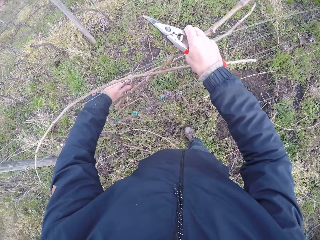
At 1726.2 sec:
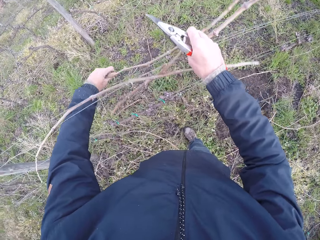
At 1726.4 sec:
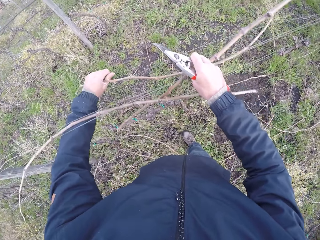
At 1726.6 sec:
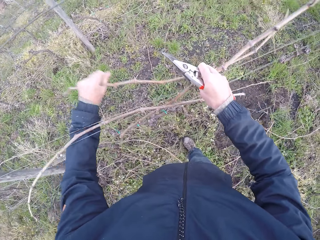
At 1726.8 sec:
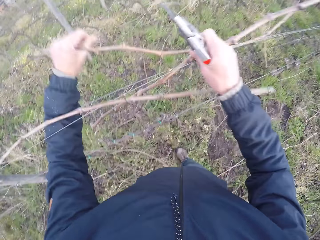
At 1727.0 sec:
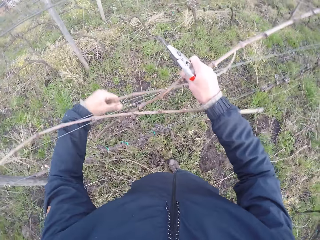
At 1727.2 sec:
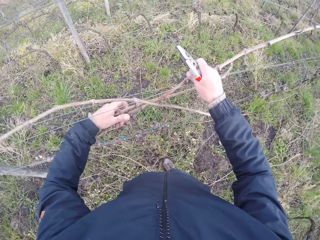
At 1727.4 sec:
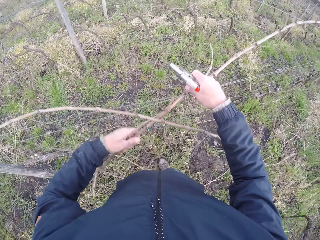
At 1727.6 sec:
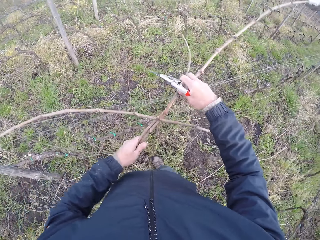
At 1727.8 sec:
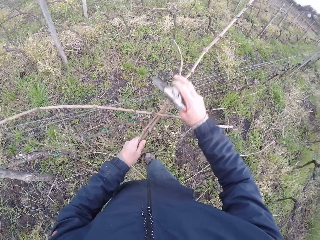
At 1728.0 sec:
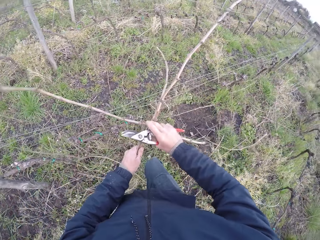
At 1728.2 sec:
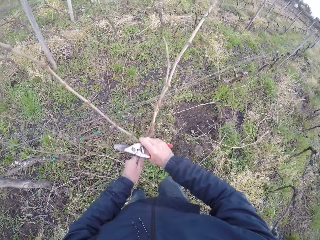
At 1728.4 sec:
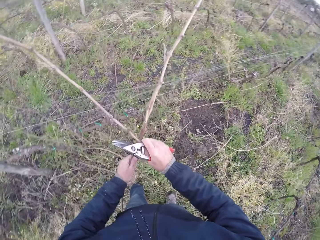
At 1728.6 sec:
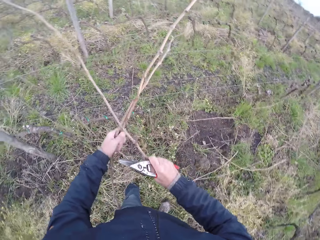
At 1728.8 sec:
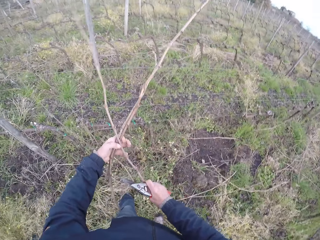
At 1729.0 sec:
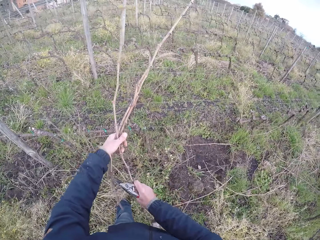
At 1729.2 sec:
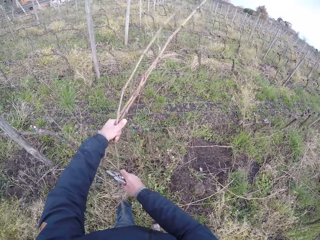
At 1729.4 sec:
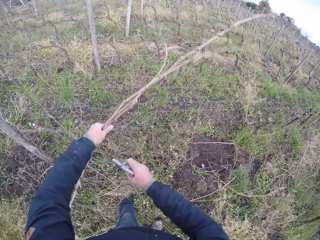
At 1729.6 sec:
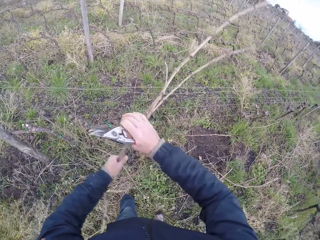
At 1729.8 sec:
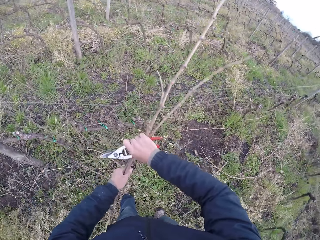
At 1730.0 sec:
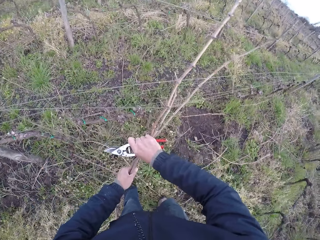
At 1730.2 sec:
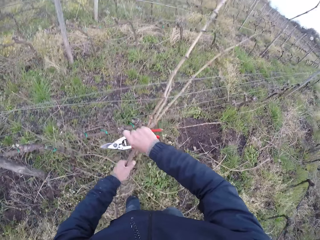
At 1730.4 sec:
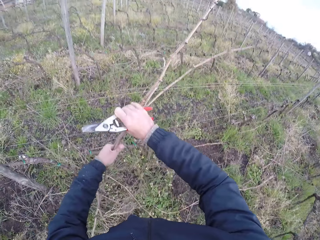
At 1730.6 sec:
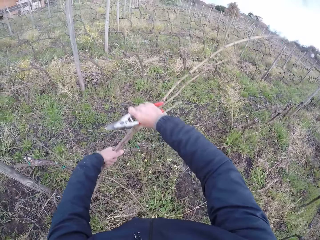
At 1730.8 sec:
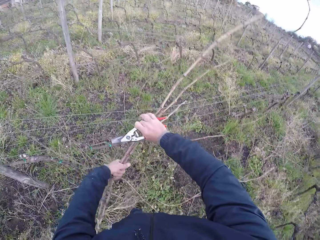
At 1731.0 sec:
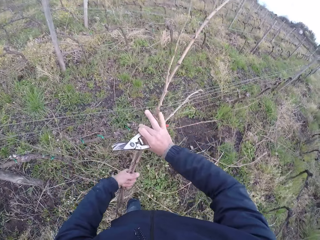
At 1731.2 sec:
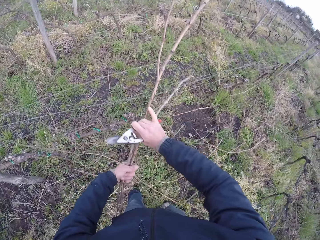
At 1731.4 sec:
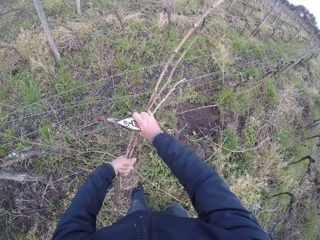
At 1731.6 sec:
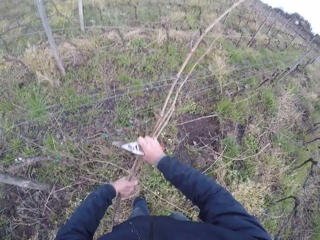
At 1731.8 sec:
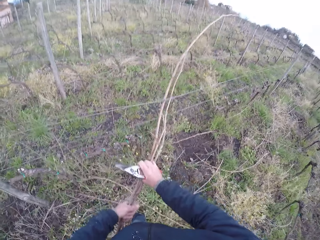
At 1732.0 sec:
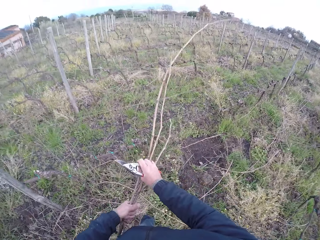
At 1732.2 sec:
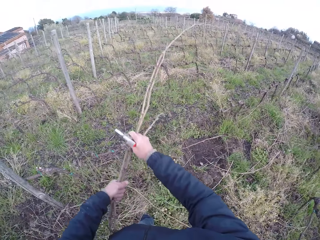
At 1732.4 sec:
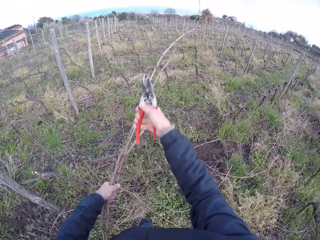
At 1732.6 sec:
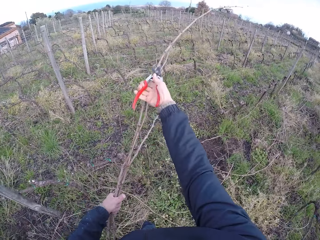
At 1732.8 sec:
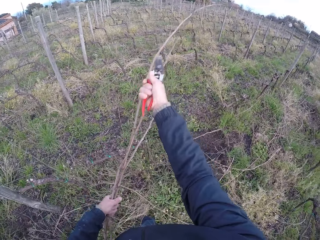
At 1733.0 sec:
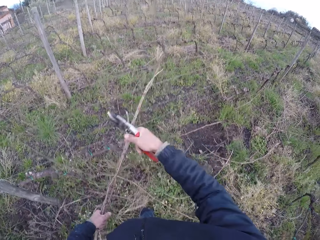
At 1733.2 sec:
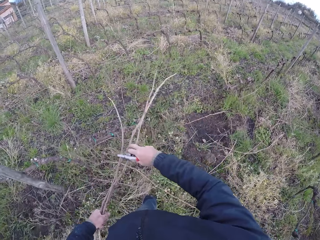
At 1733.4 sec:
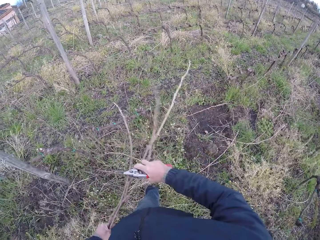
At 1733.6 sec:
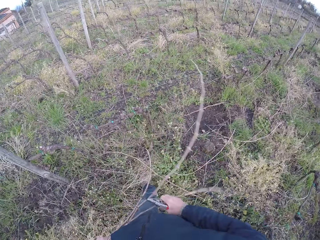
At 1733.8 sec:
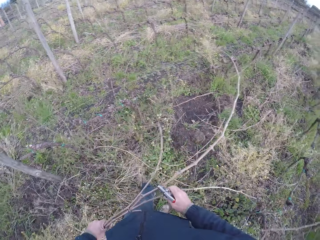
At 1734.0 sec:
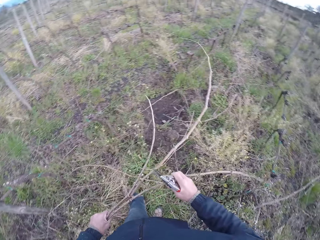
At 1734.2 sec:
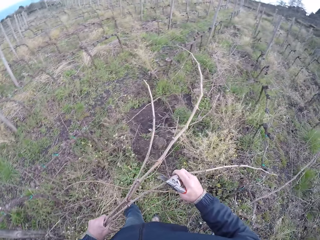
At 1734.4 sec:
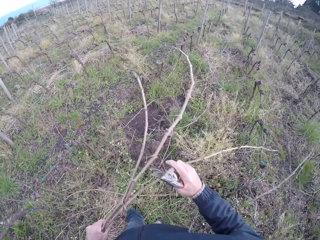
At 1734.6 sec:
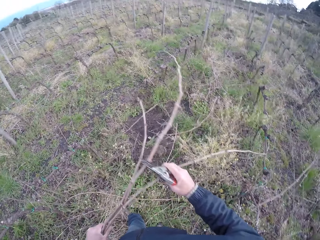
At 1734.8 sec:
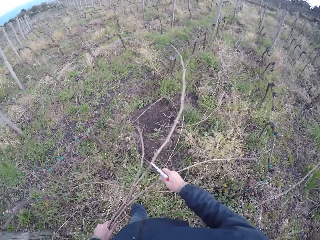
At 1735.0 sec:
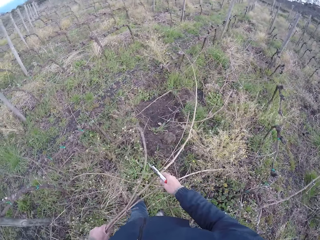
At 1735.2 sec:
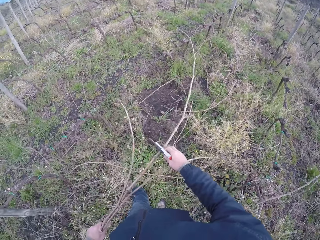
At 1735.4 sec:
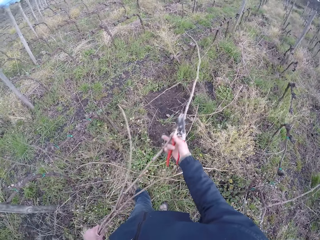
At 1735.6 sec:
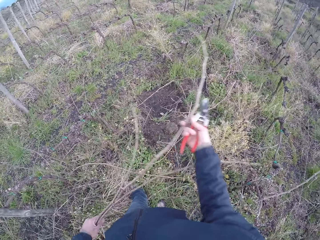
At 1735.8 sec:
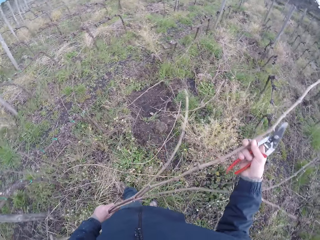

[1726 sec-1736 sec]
The camera wearer pulls a branch from the fence. He pulls the branches with both hands from the fence. He cuts the twig in his left hand with the pruning plier in his right hand. He pulls the branches with both hands from the fence.

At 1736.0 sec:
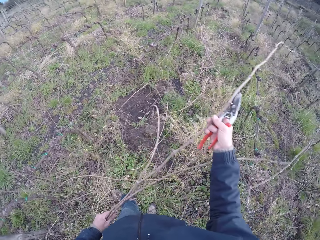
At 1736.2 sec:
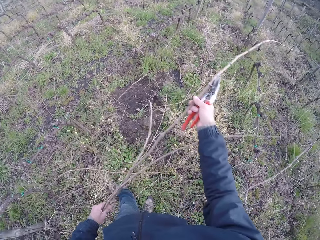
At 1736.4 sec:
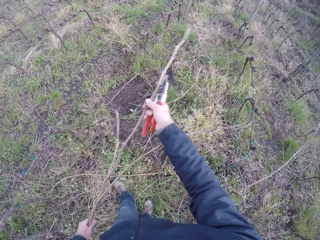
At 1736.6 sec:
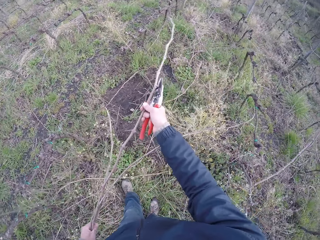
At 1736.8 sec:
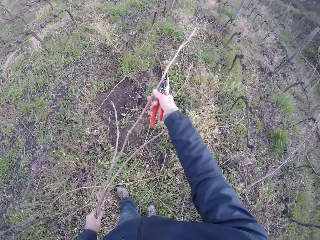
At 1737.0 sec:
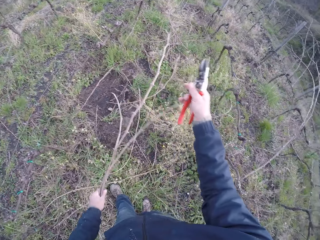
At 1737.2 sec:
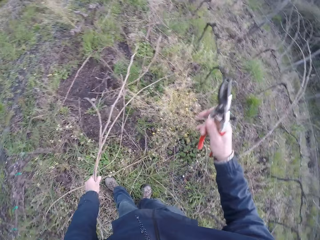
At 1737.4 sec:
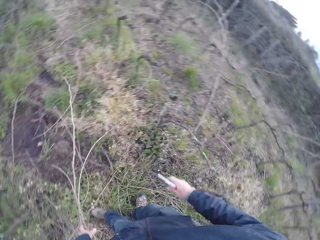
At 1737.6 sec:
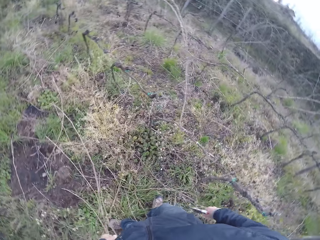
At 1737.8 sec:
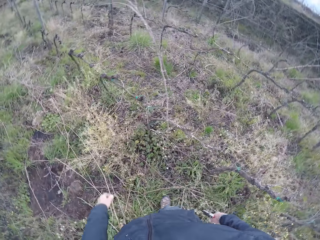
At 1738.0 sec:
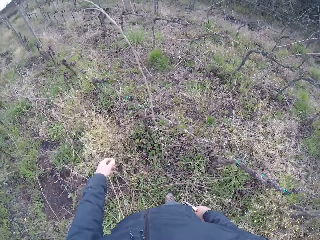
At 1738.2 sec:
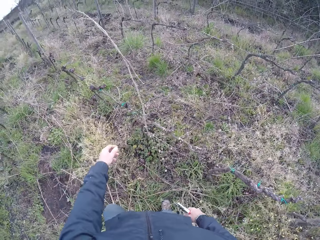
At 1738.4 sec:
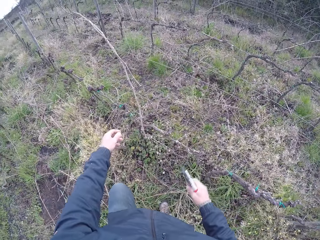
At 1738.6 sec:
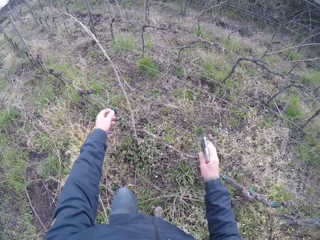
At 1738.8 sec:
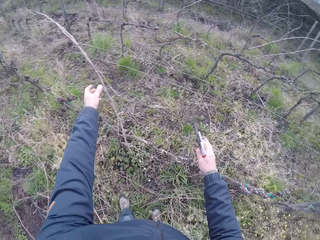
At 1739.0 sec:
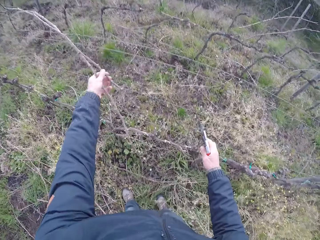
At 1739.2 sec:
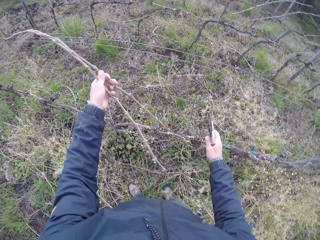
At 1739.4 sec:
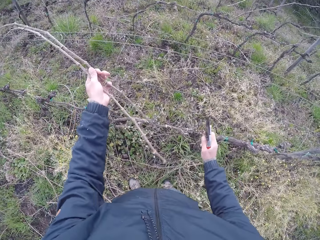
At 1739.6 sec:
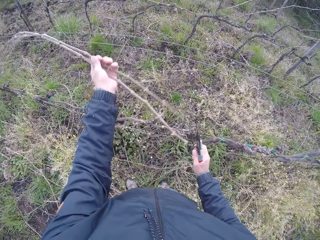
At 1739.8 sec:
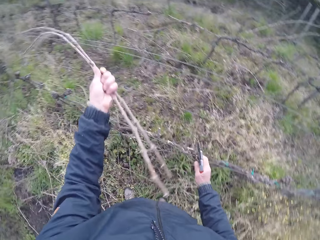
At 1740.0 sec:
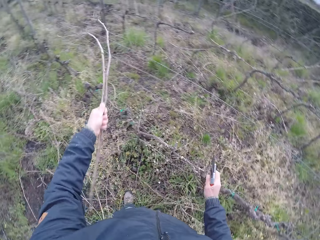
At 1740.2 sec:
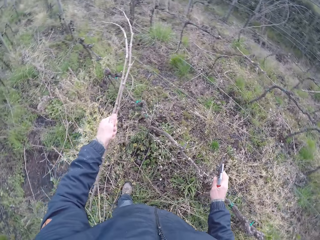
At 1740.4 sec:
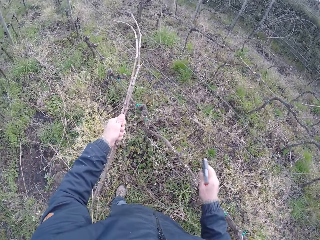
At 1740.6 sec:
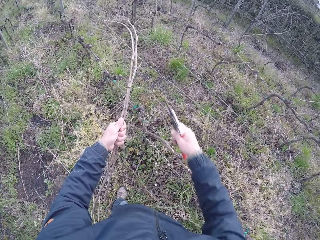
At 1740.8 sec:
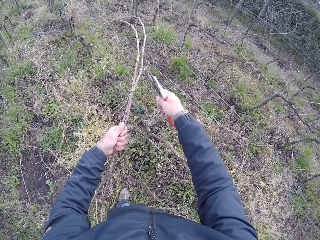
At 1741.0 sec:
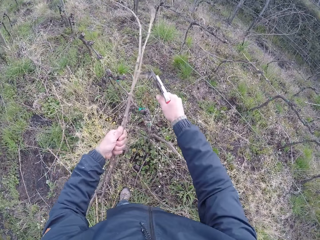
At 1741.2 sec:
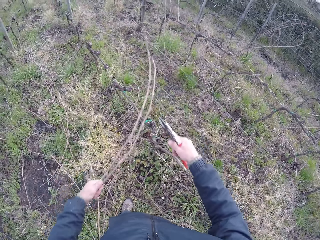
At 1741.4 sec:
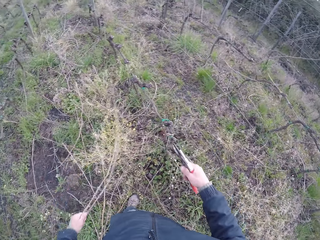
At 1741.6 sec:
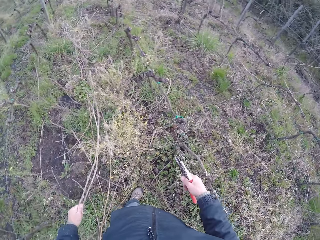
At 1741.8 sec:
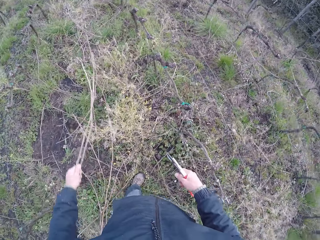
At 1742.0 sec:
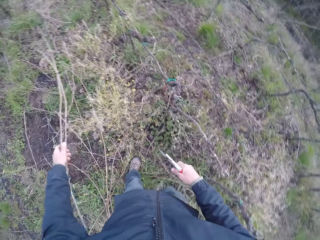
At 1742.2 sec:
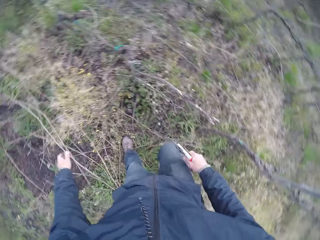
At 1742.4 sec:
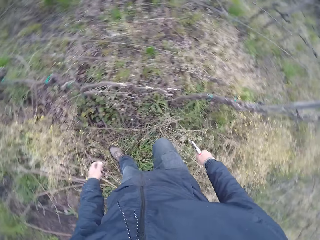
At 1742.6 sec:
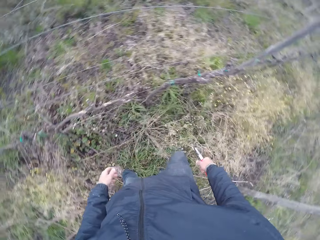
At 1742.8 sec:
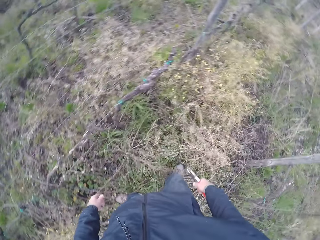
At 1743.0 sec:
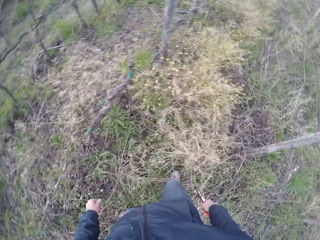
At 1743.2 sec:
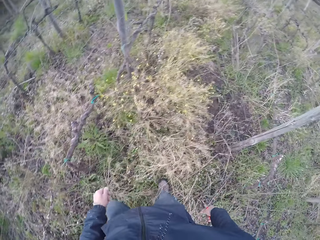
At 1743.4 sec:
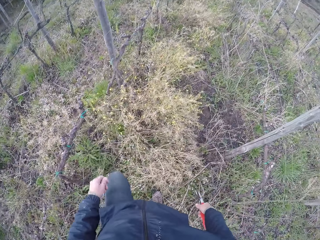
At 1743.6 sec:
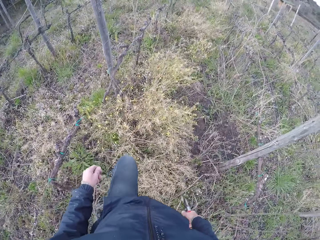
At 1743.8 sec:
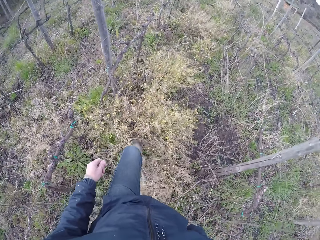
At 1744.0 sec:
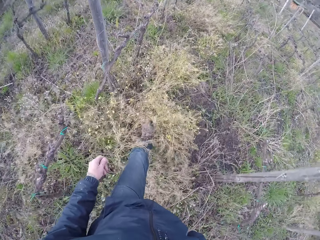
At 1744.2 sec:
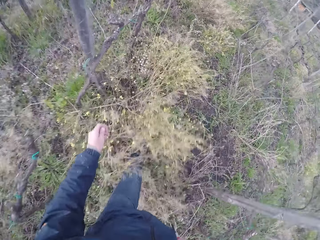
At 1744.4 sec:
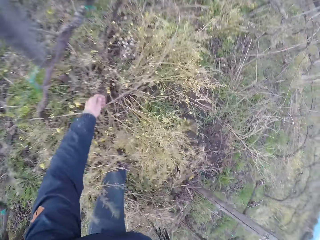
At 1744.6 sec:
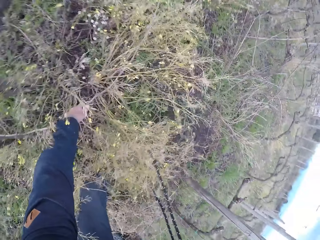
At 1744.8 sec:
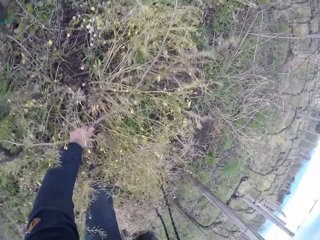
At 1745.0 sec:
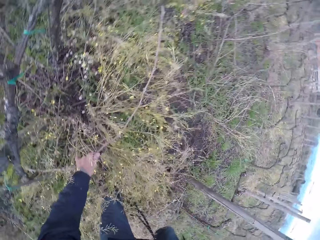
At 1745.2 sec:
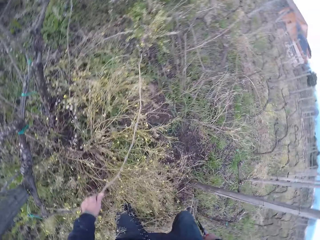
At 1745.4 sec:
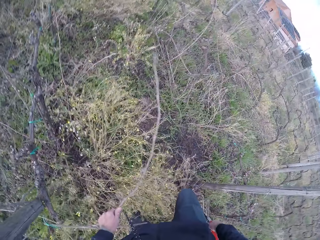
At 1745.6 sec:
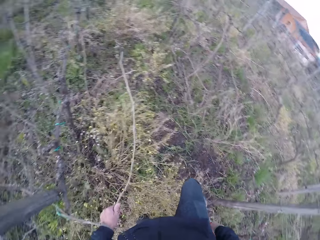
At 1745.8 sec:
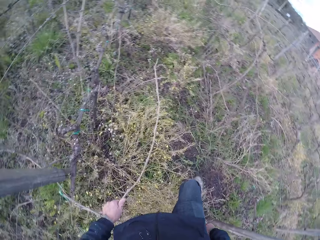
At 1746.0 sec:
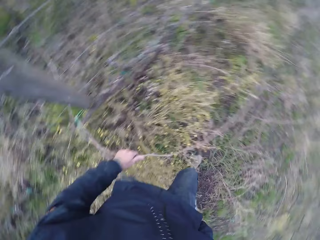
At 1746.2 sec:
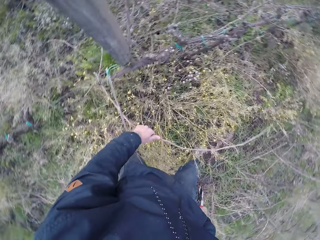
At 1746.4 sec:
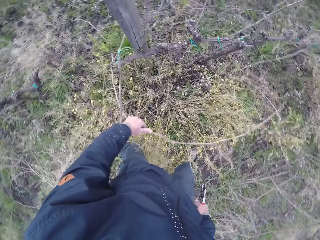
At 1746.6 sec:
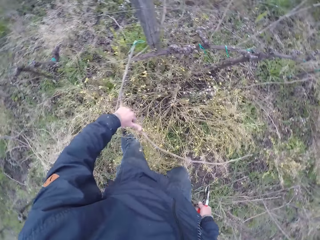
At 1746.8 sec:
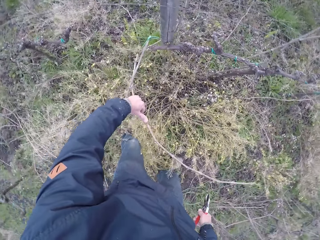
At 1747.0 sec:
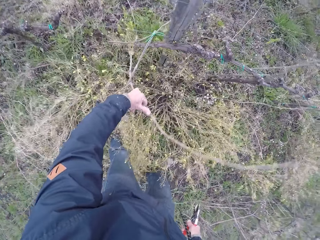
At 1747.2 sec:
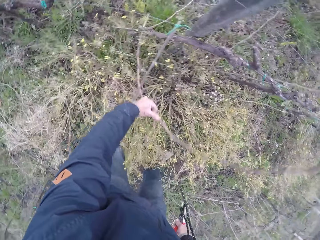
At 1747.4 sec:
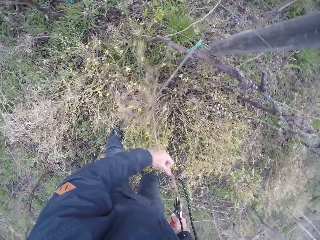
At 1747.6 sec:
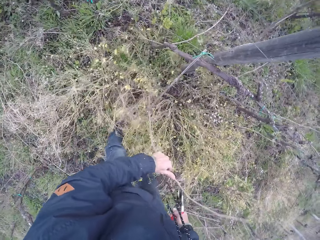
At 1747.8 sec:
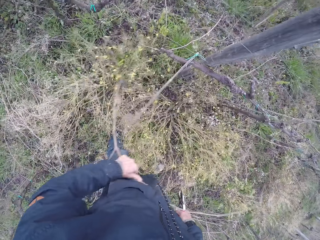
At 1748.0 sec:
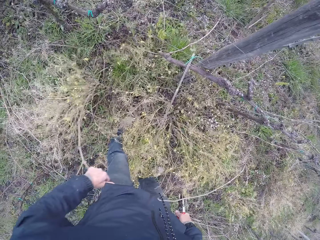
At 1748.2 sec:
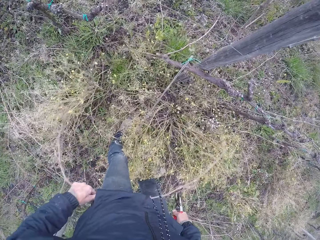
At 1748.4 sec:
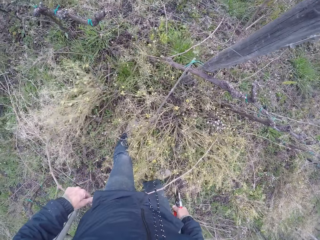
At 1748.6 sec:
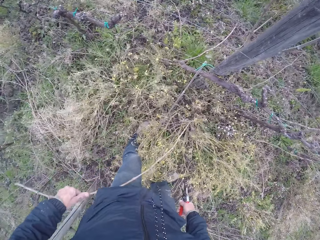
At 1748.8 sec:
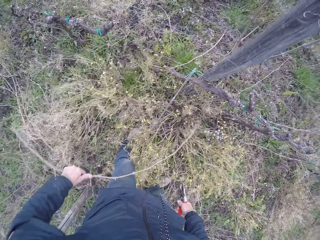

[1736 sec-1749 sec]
The camera wearer drops the twig in his left hand on the ground. He holds branches on the fence with his left hand. He pulls a twig from the barbed wire fence with his left hand. He cuts the twig in his left hand with the pruning plier in his right hand. He pulls the branches from the fence. He drops the twig in his left hand on the ground. He turns to the right and walks forward. He pulls a twig from the barbed wire fence with his left hand. He lifts a branch from the ground. He drops the twig in his left hand on the ground.
